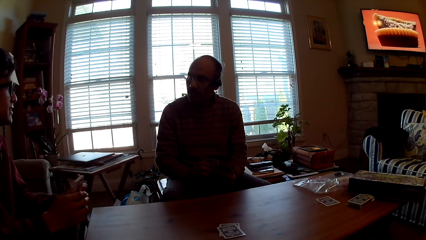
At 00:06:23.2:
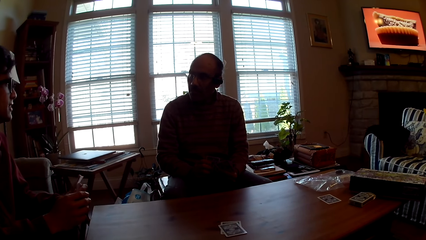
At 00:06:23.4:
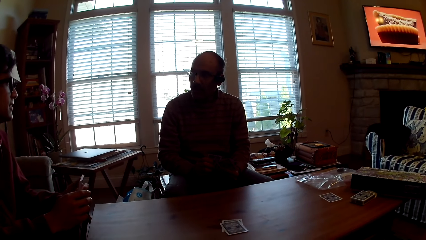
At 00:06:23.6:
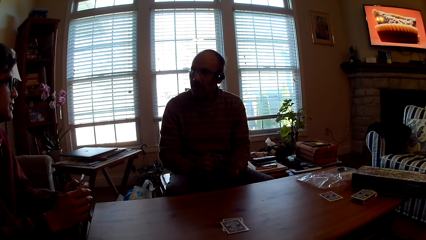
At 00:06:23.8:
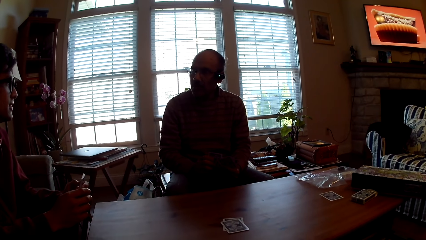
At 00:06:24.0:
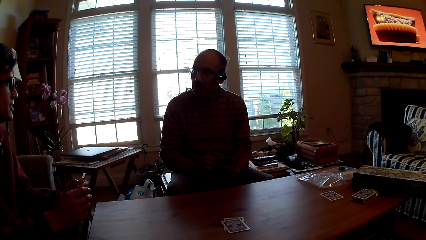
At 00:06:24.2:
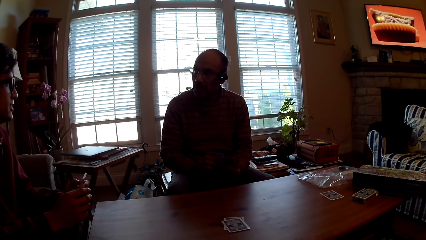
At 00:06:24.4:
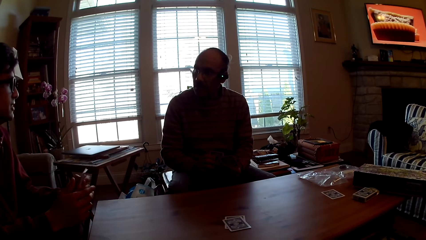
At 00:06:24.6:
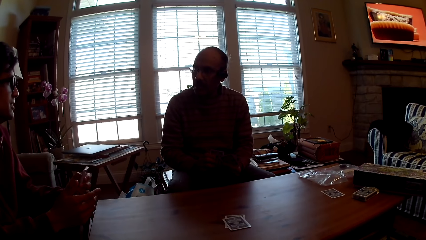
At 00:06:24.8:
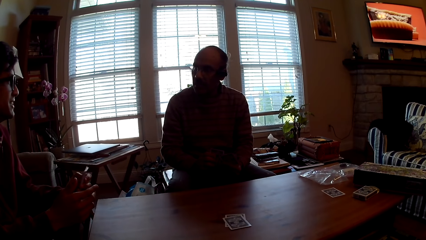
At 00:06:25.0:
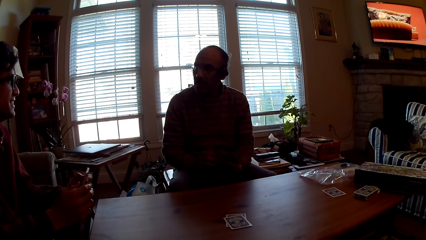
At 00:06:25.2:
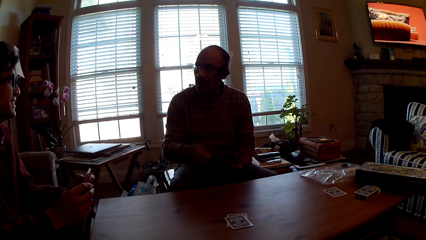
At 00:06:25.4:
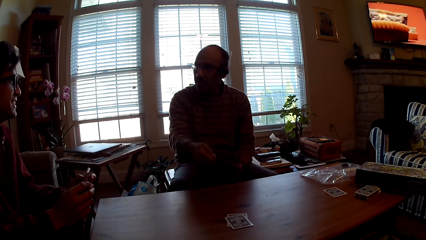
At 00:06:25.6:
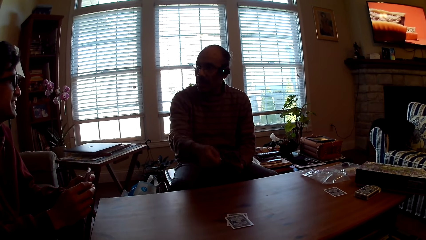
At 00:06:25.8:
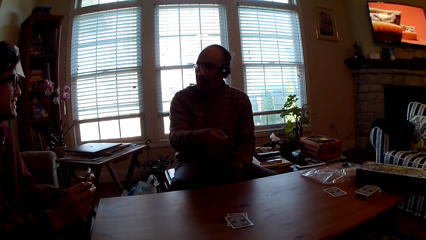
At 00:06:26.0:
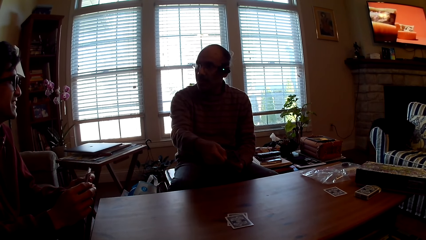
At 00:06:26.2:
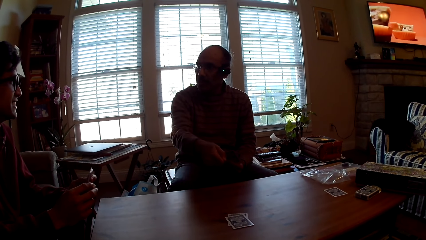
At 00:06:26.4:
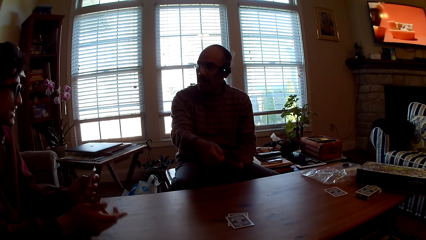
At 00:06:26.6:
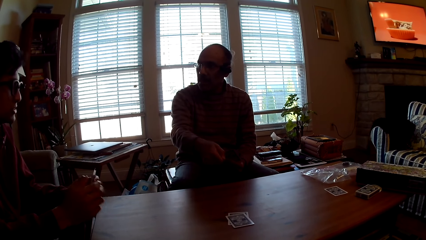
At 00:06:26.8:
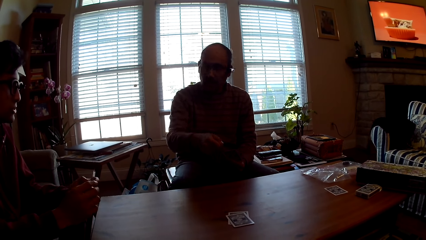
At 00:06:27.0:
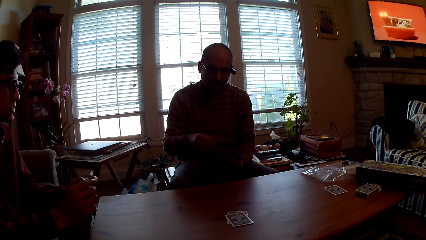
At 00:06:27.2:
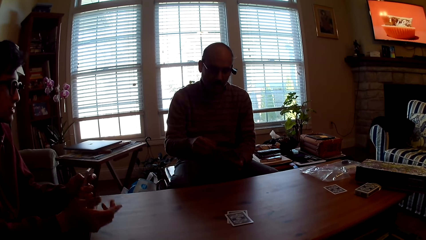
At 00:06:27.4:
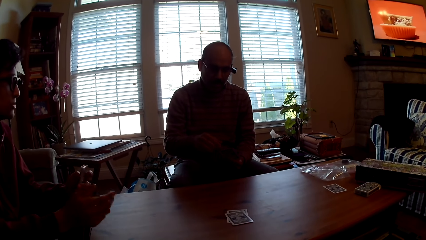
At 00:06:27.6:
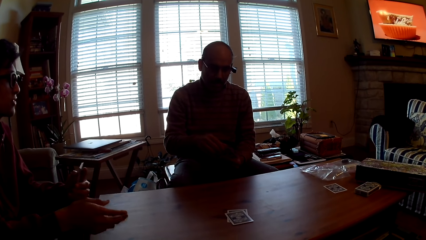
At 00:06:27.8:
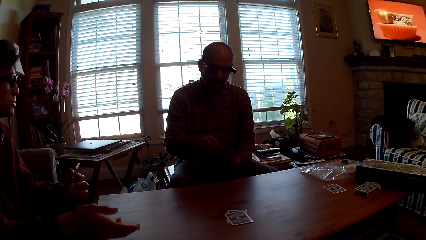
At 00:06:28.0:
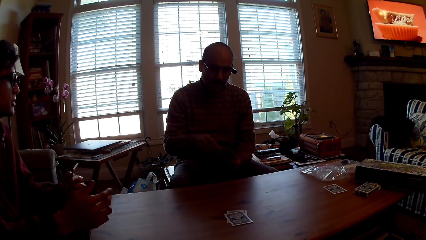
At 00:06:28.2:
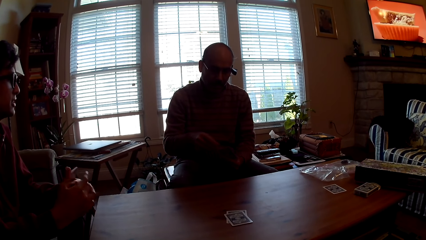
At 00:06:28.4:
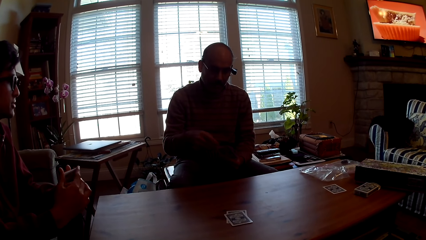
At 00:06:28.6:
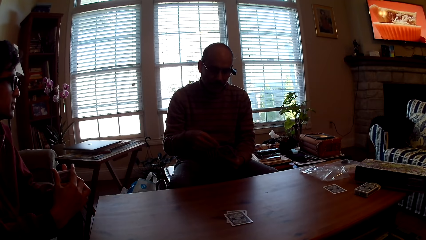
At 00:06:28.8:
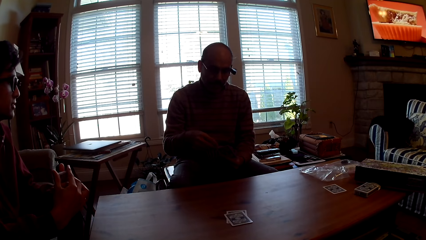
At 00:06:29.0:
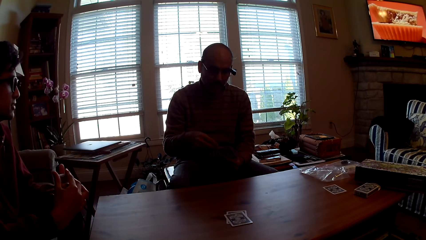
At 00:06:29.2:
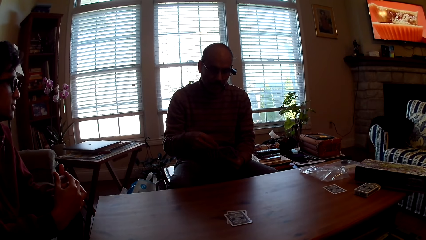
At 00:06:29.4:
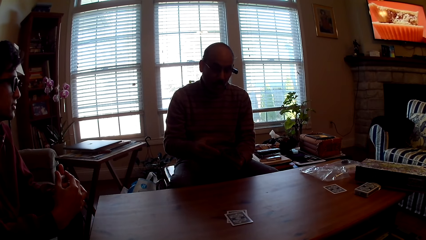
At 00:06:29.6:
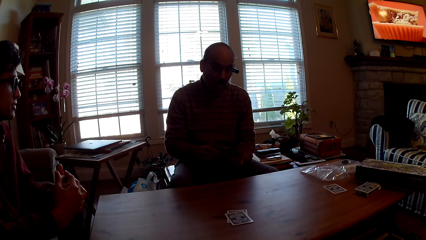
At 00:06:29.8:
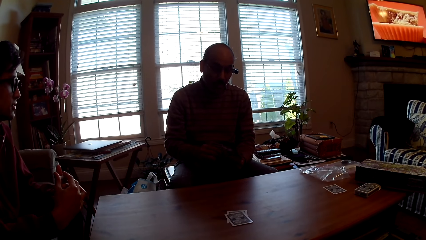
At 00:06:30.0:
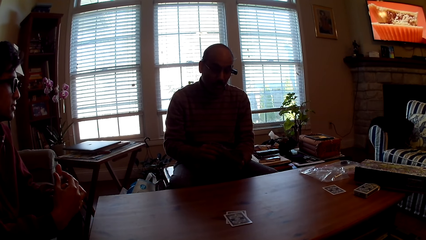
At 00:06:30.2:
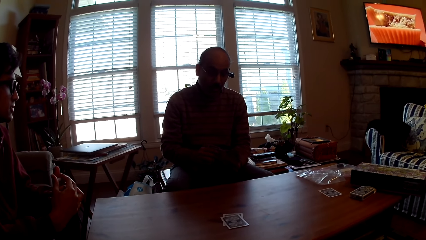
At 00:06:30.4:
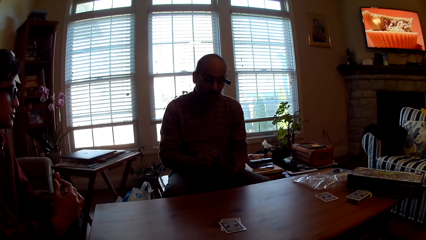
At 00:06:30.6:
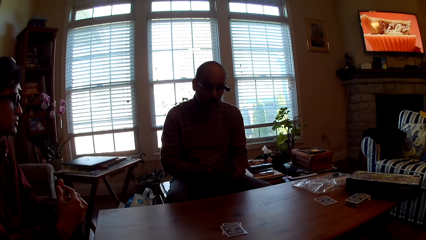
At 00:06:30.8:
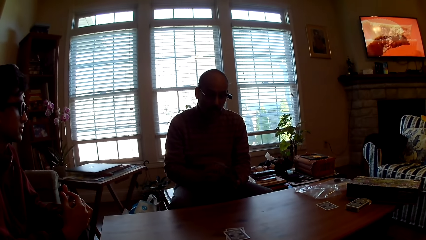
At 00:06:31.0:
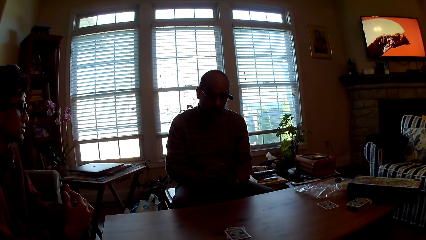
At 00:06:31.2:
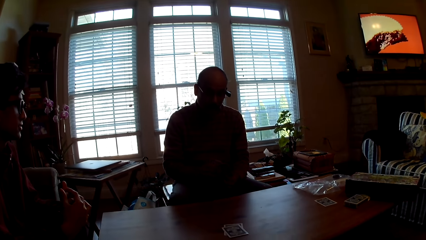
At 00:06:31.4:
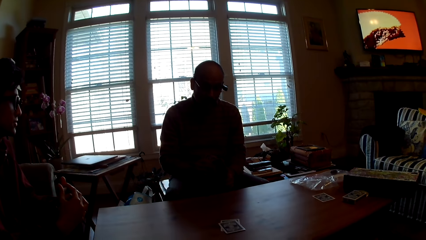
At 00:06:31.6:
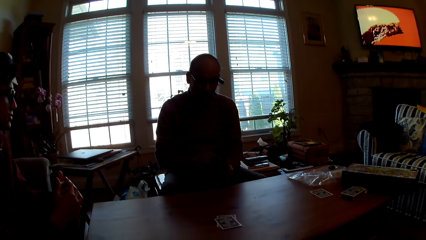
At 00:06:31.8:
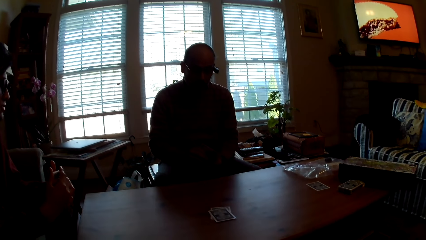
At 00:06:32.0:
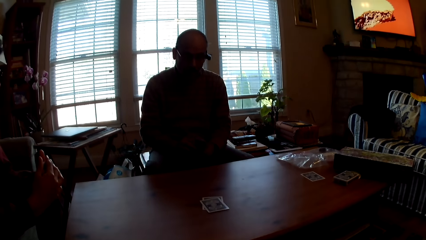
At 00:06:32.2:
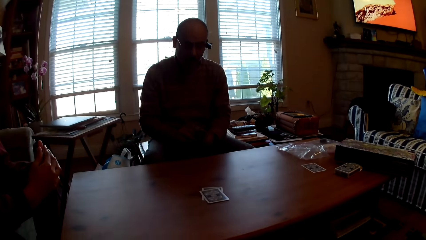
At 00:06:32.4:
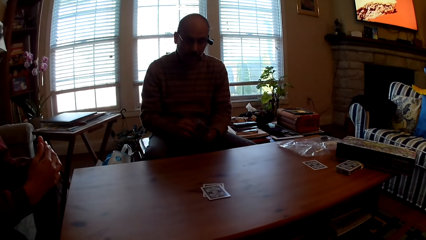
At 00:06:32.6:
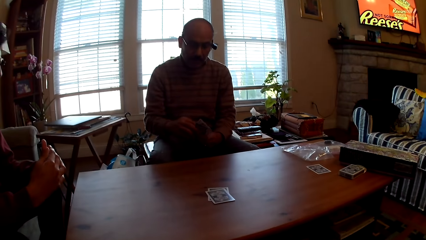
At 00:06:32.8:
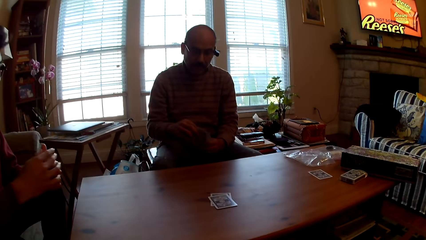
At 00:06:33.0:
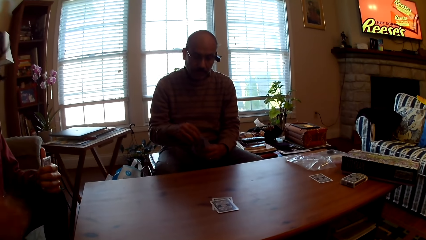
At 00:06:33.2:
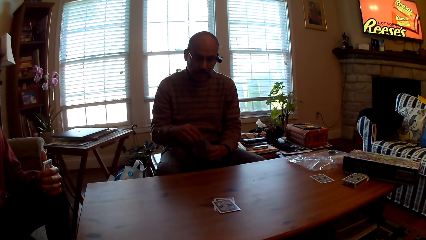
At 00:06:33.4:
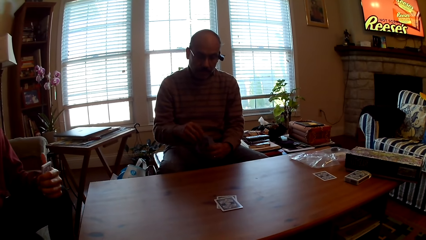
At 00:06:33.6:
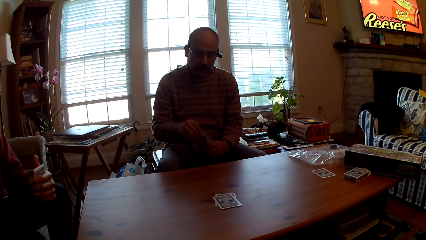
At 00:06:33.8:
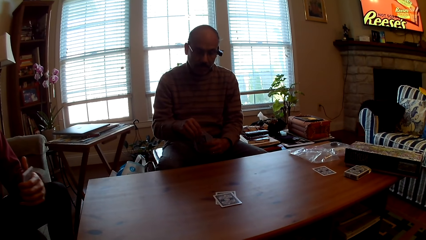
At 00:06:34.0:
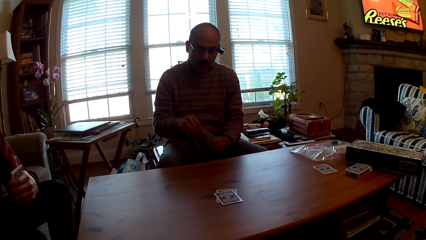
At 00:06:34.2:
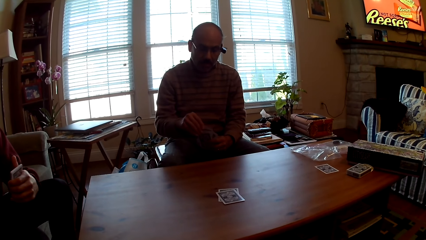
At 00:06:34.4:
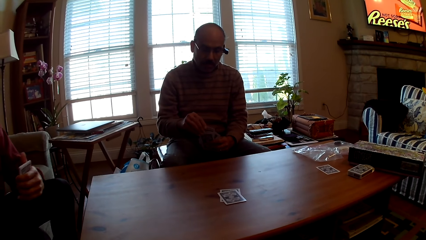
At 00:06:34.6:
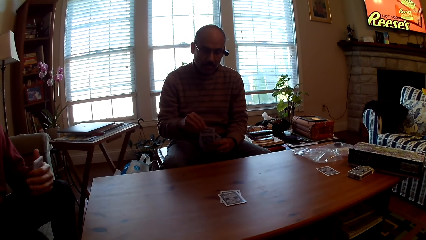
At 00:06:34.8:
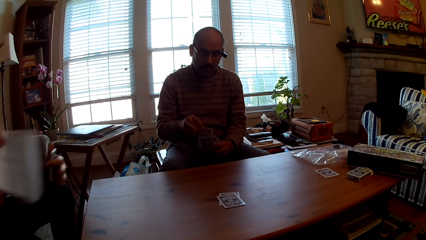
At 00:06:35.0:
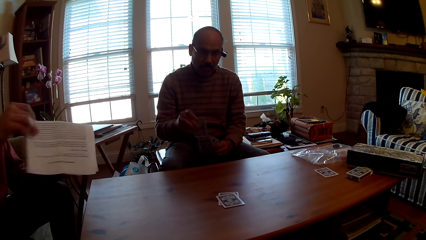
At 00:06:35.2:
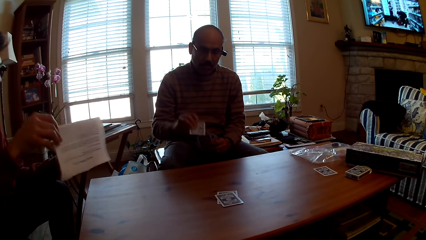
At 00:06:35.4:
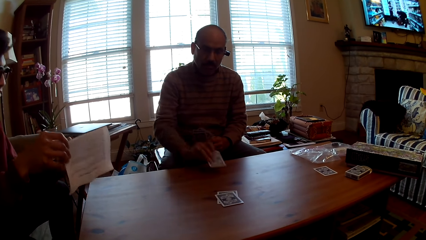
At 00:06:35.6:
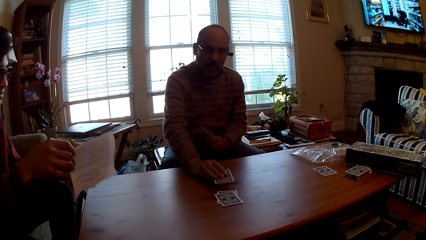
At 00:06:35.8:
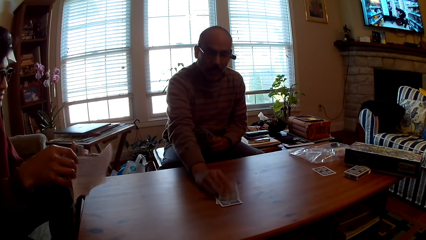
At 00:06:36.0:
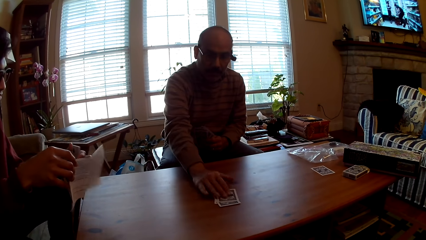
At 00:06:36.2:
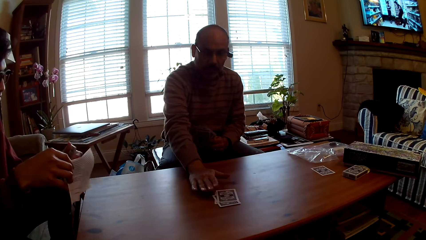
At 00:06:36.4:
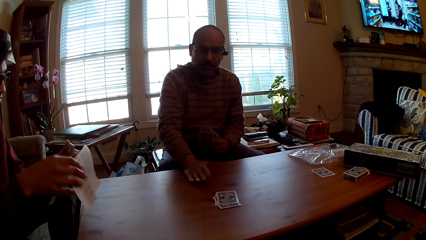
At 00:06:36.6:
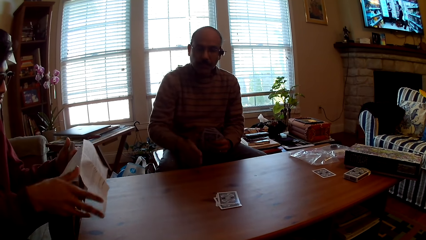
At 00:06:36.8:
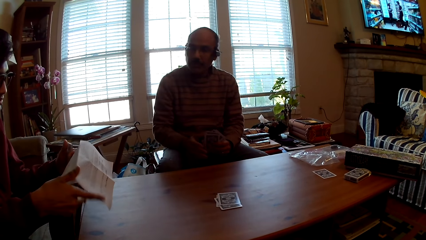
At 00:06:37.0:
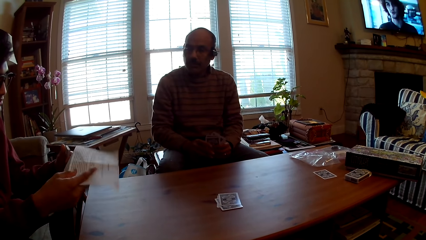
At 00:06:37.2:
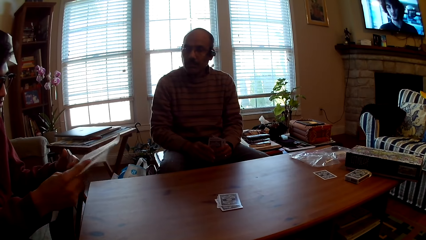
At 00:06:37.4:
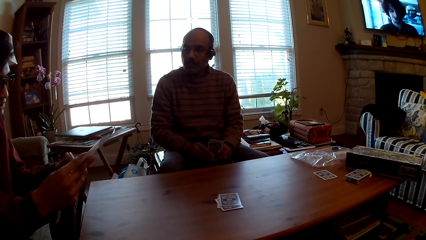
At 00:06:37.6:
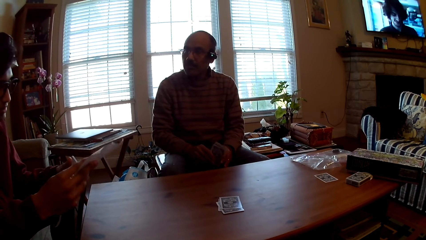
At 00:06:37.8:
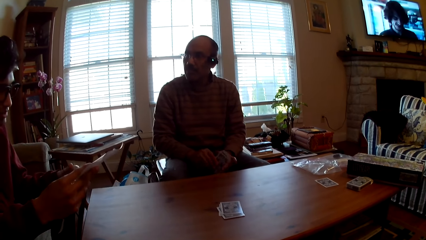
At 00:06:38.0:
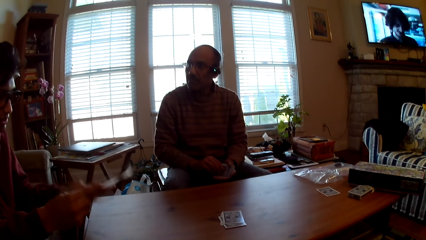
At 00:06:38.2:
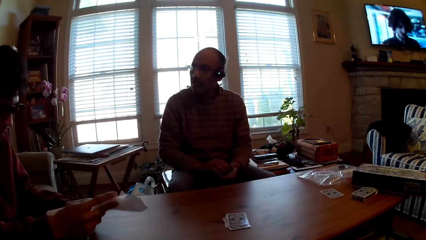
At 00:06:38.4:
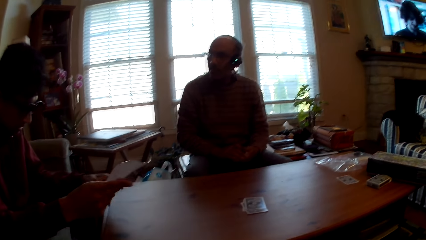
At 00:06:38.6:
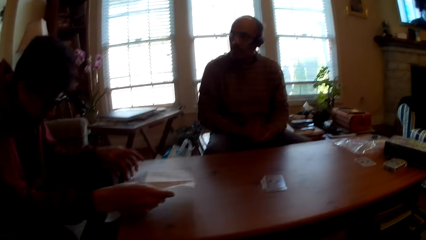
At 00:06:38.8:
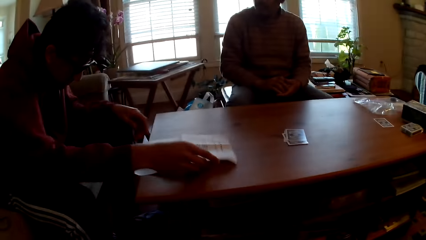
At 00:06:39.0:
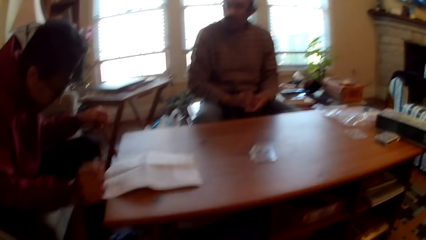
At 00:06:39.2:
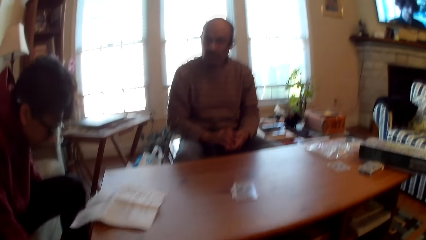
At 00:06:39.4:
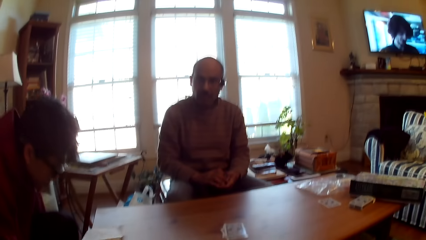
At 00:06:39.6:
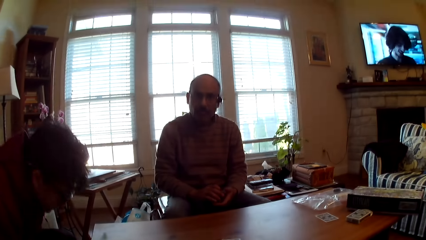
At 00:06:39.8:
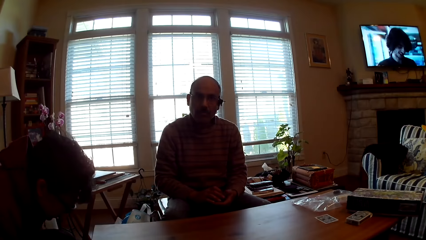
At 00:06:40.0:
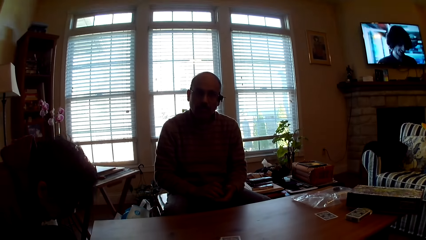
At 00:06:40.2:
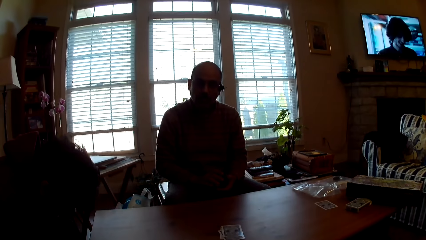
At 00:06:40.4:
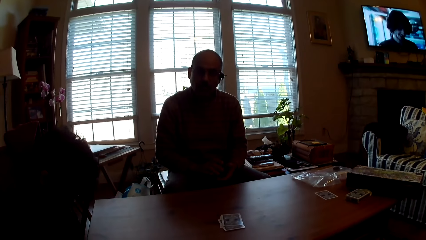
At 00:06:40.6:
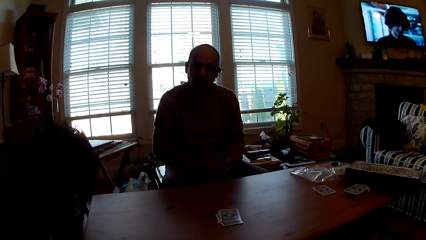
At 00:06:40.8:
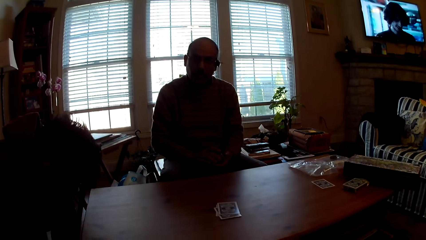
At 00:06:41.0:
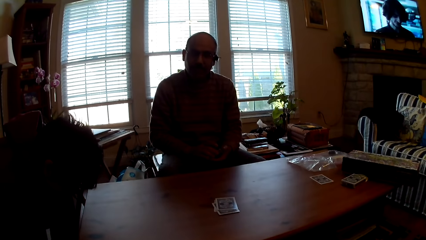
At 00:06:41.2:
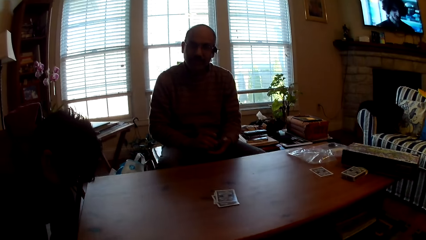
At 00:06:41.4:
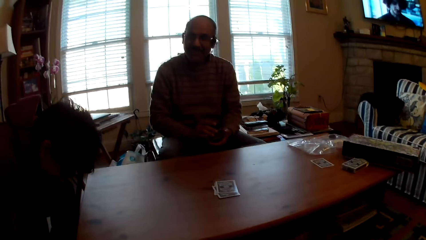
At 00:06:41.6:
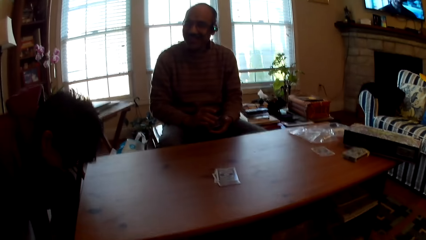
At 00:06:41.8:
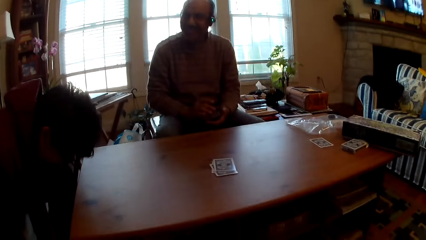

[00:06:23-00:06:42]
A man points at the cards. The man selects cards. Another man picks up a paper. The first man puts the card on the table. The first man plays poker. The first man looks at the other man. The other man reads the paper. The other man drops the paper on the table and drops the cards. The other man picks cards on the floor.
